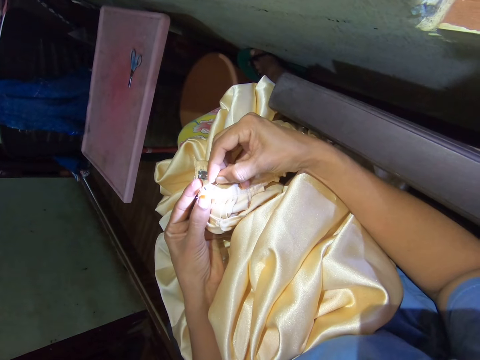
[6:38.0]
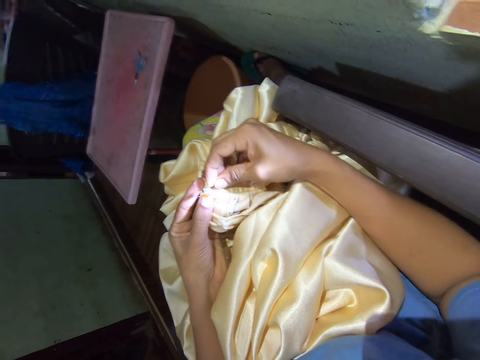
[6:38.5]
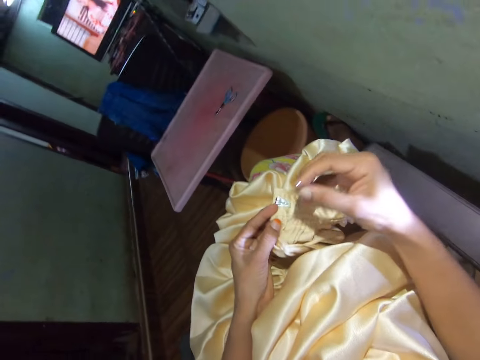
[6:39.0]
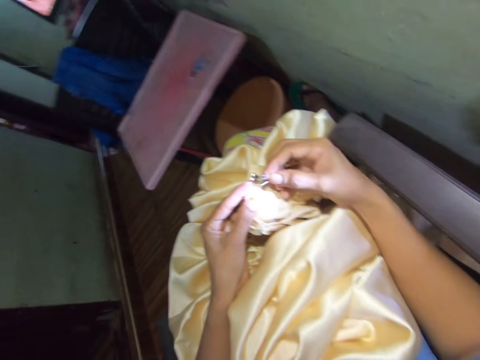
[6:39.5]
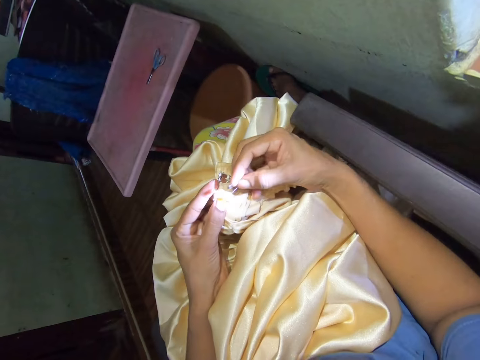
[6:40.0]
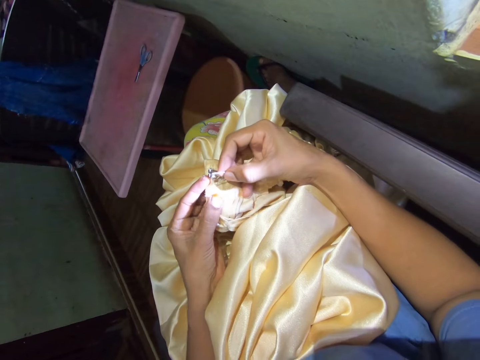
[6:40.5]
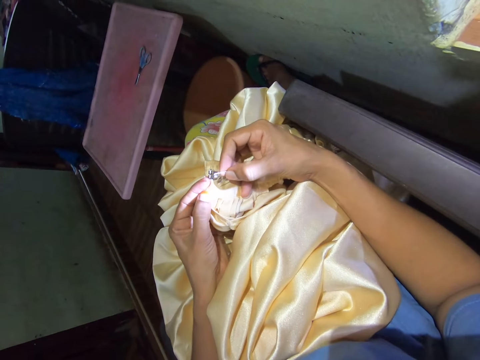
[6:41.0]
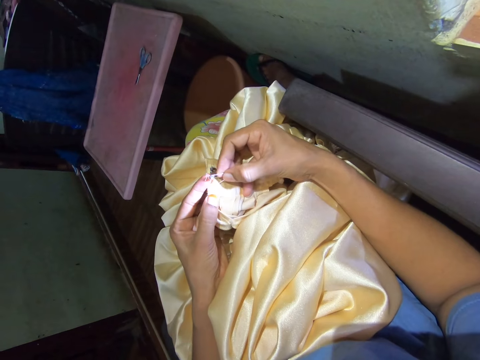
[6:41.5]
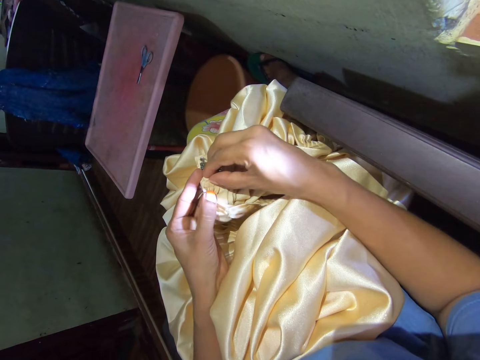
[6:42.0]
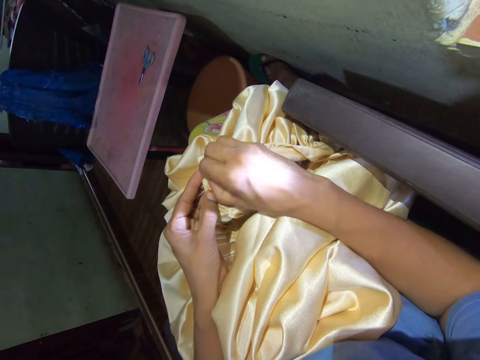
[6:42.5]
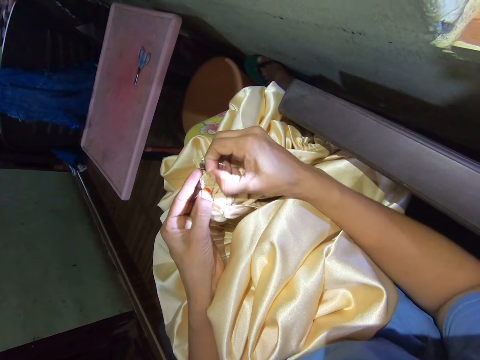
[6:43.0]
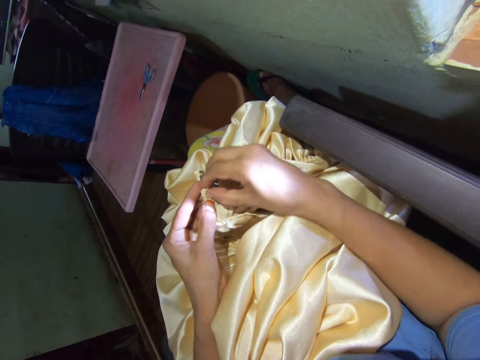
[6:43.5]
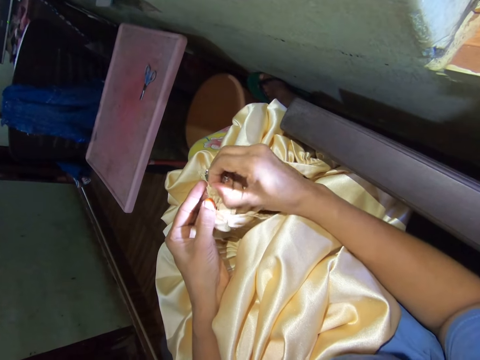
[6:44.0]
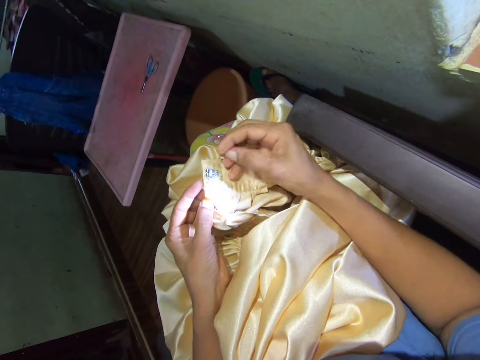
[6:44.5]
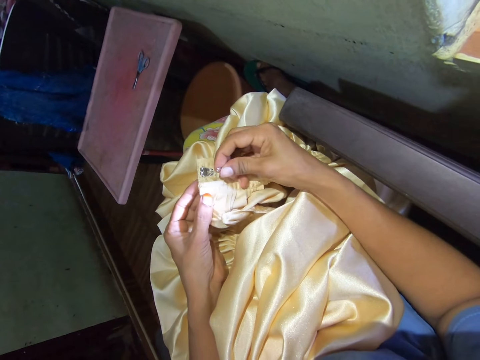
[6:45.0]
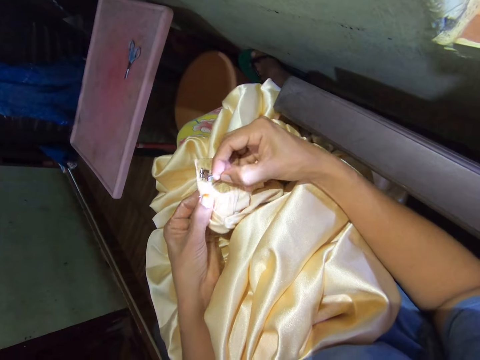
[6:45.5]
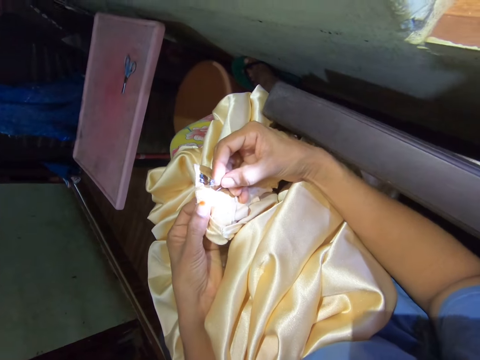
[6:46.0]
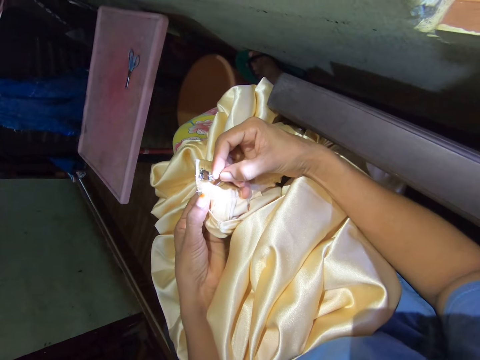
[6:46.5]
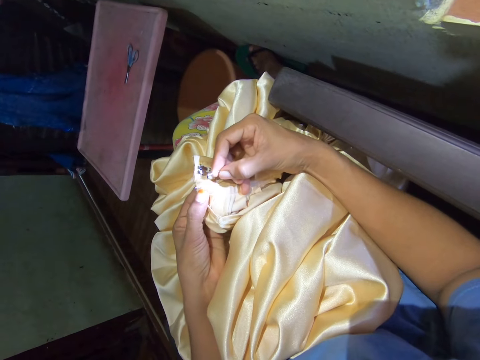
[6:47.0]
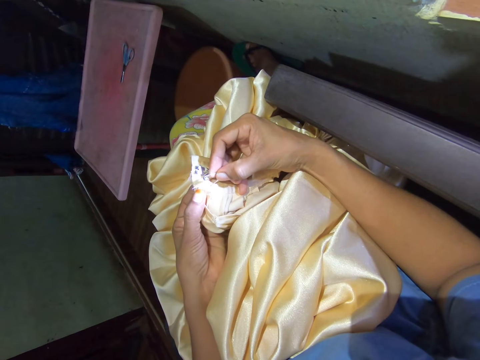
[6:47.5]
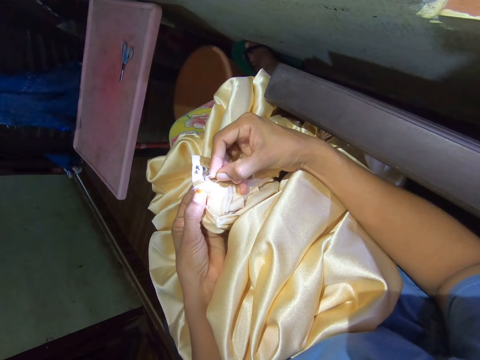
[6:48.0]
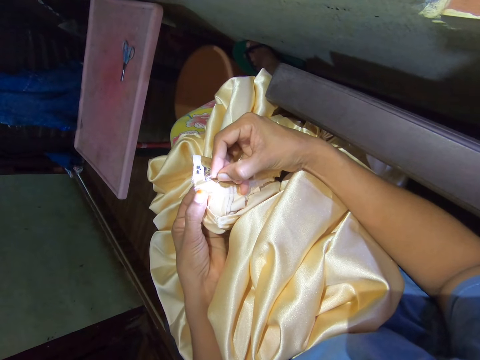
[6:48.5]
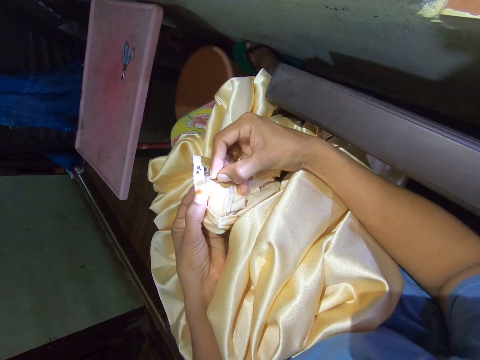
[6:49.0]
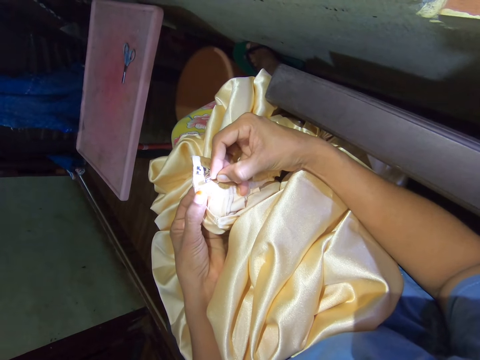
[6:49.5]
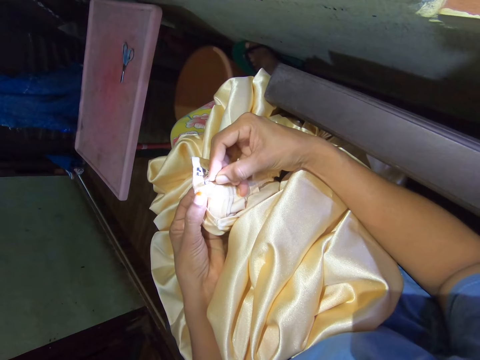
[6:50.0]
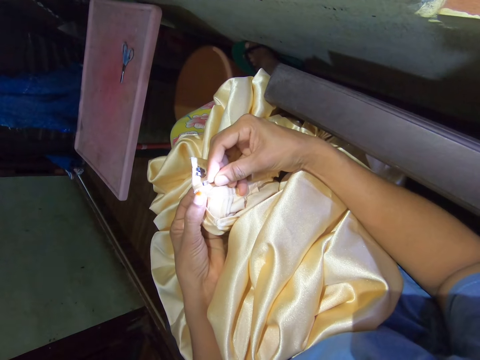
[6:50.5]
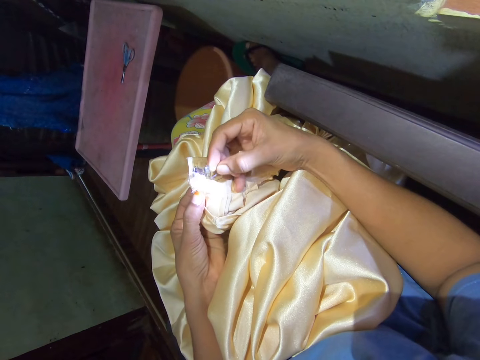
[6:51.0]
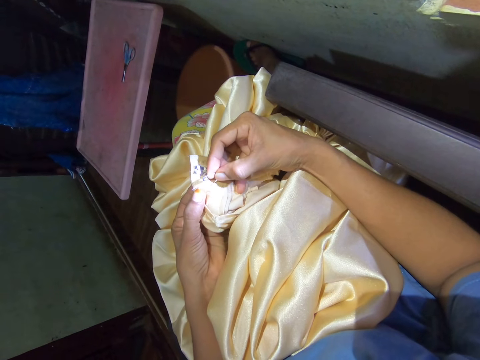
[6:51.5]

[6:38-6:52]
The camera wearer pulls the safety pin from the cloth. They put the safety pin on the cloth. They remove a thread from the cloth. They put the safety pin on the cloth.

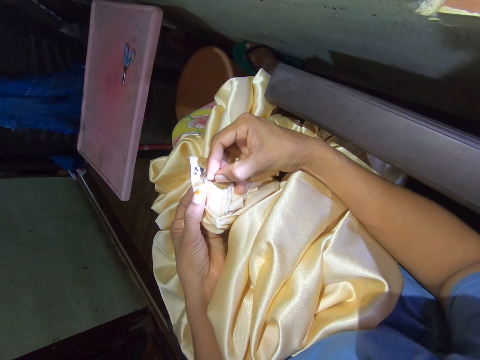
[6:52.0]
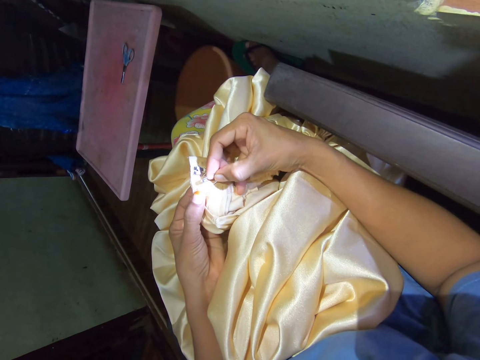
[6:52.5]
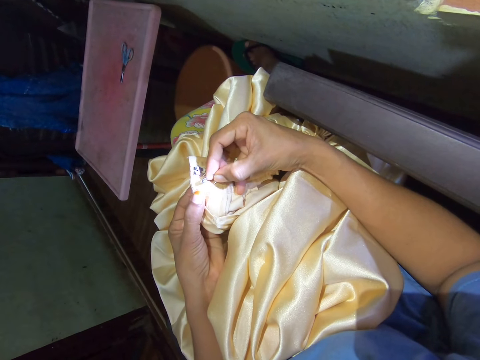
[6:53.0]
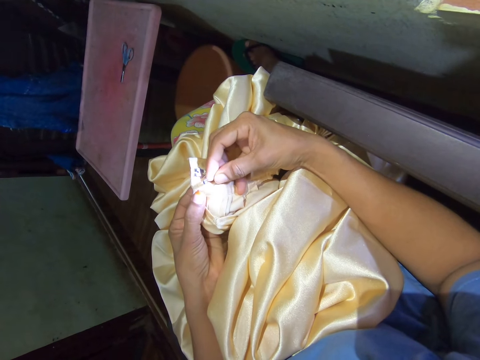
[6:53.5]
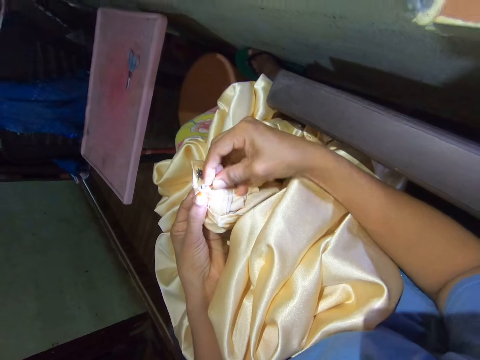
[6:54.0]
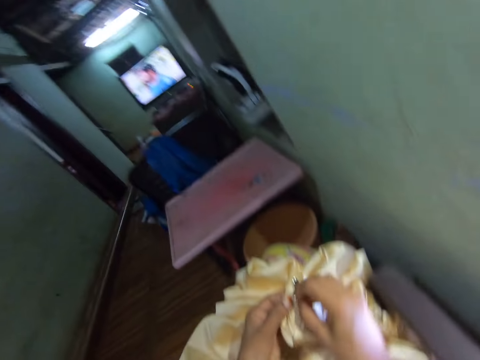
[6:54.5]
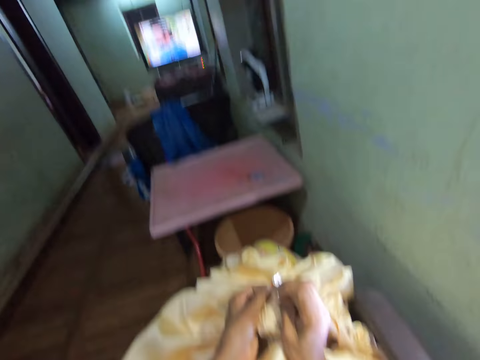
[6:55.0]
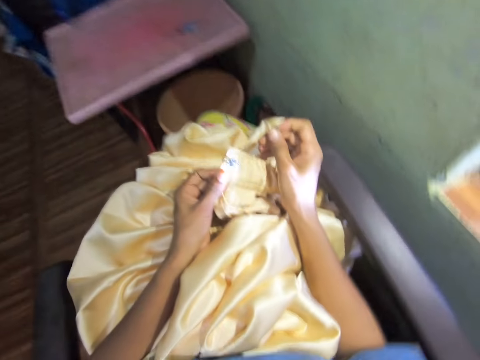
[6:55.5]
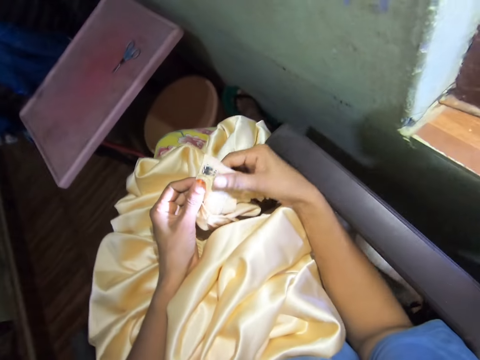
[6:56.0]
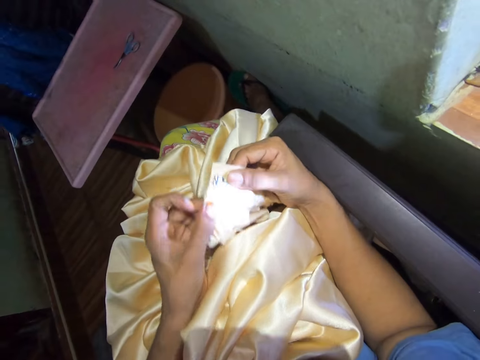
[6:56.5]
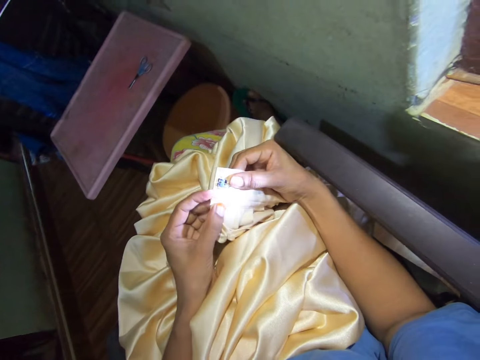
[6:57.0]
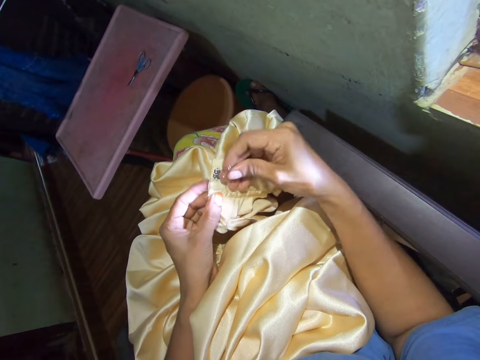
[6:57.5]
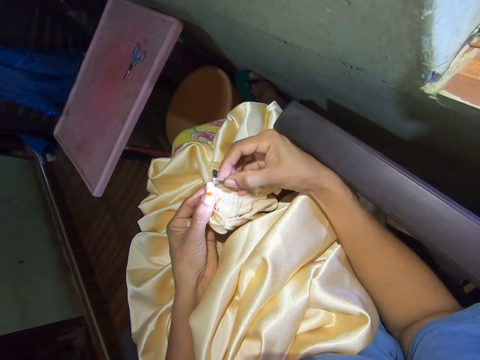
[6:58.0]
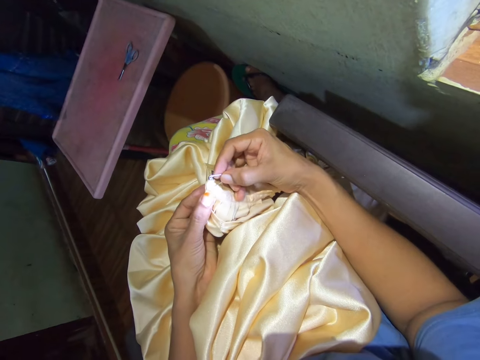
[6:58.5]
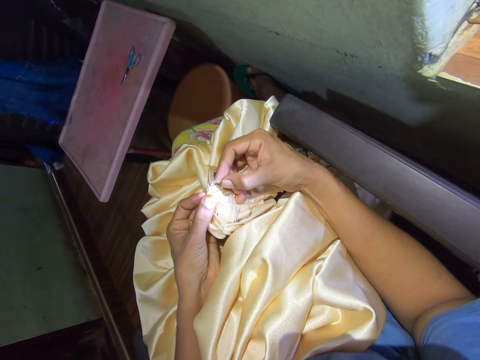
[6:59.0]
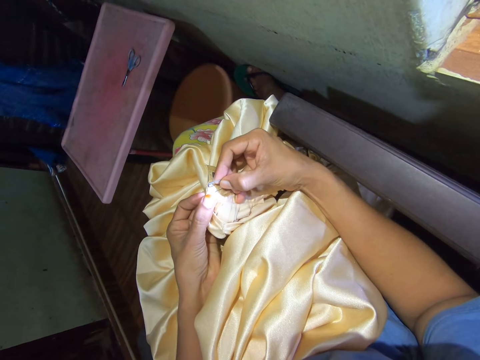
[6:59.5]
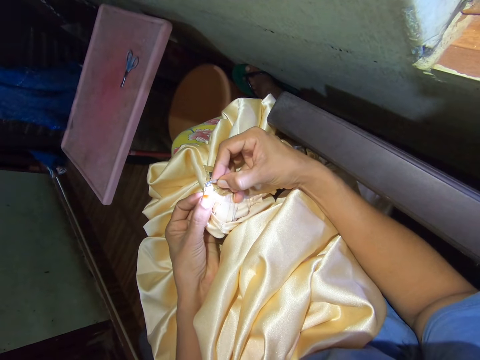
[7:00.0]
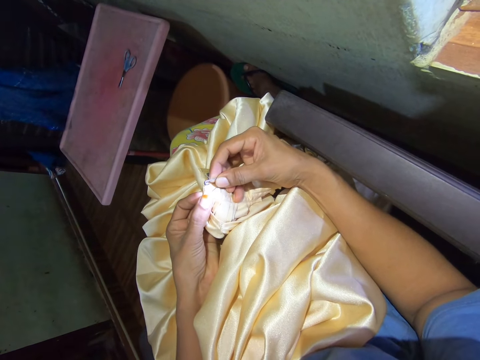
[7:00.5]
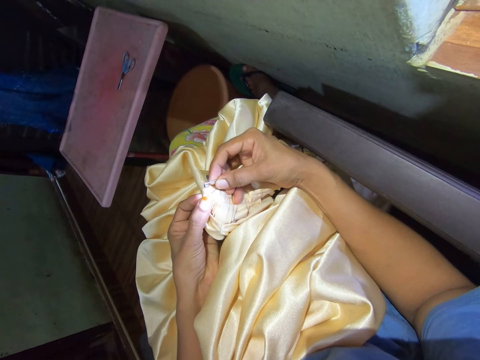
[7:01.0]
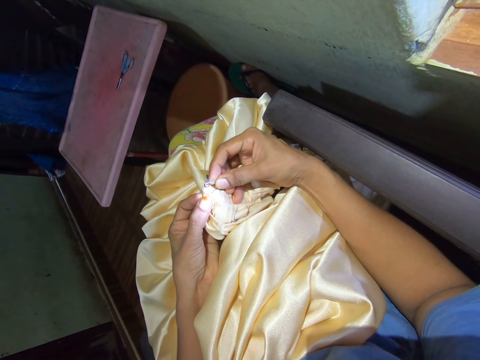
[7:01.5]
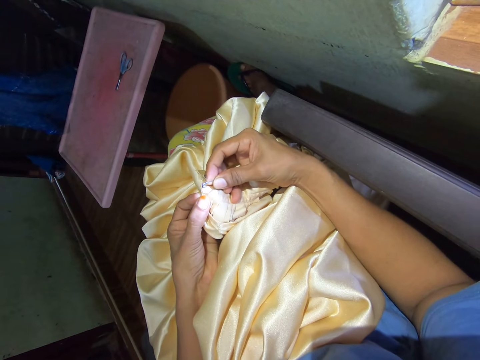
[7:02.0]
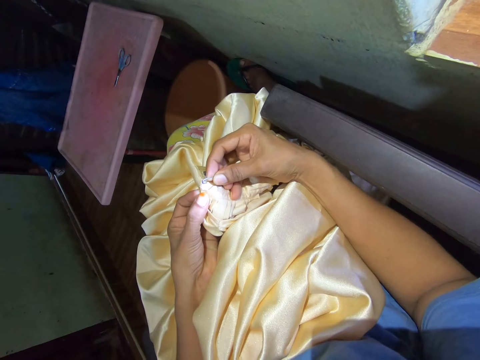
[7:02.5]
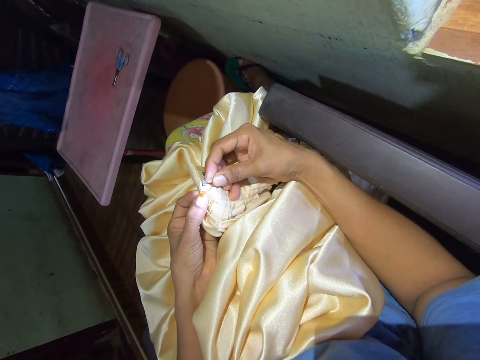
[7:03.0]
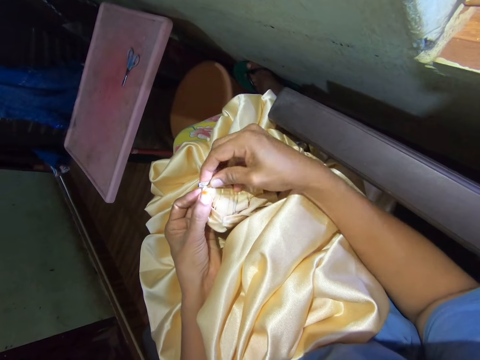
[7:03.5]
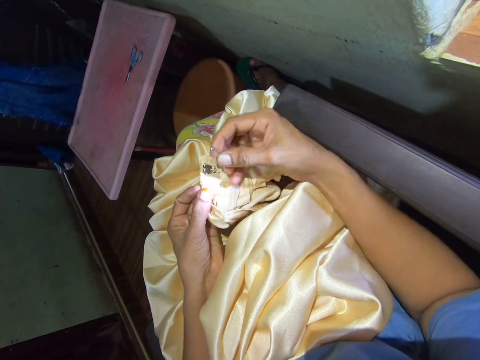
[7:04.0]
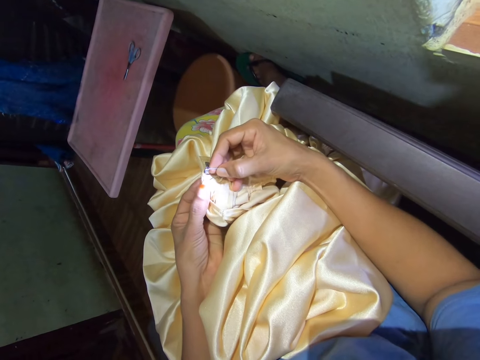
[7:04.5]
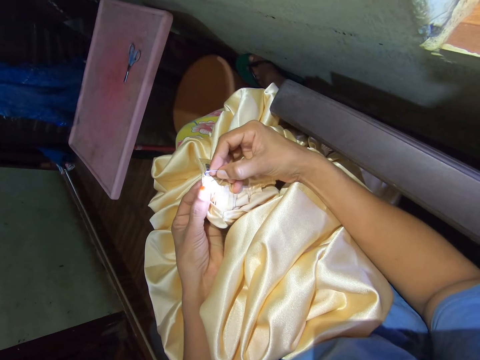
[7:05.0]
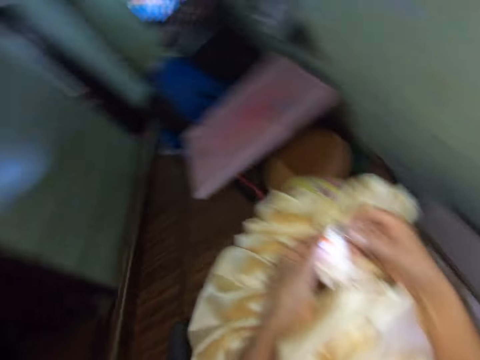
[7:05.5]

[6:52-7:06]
The camera wearer watches television. They pull the safety pin from the cloth. They put the safety pin on the cloth. They look around.
